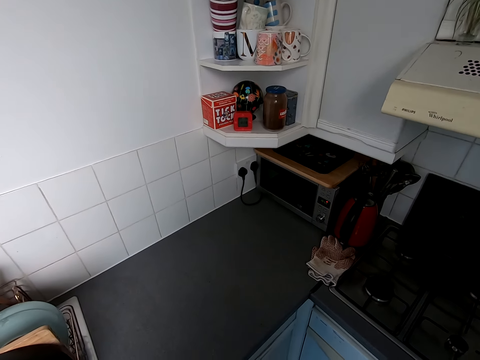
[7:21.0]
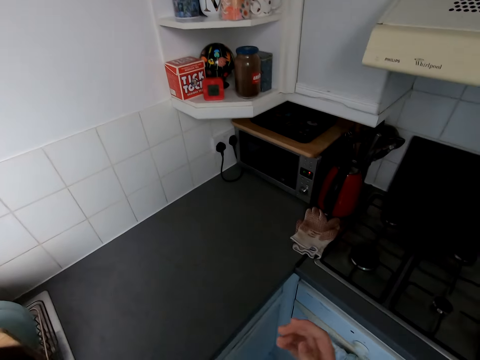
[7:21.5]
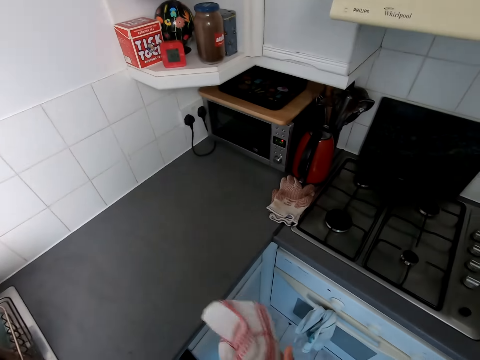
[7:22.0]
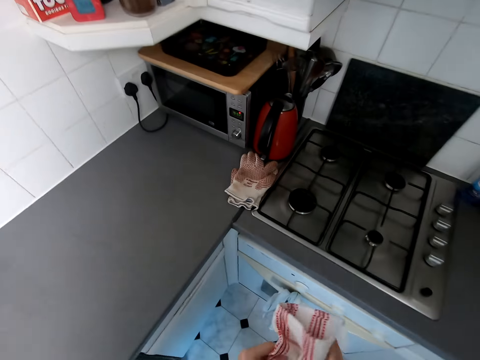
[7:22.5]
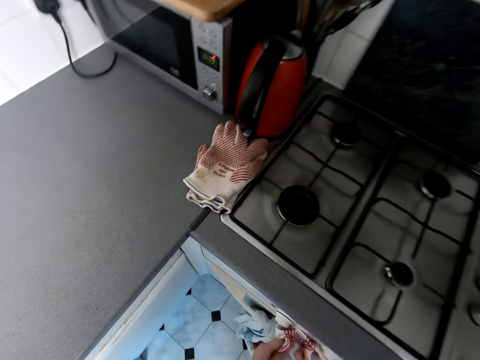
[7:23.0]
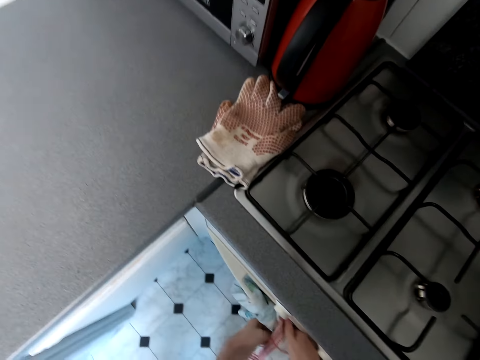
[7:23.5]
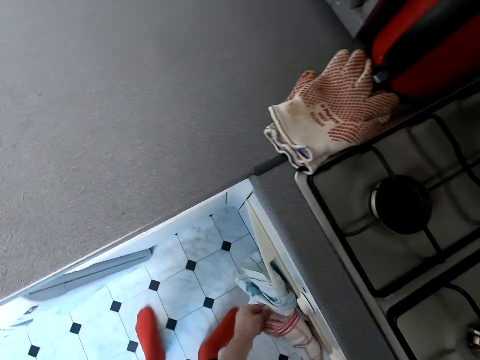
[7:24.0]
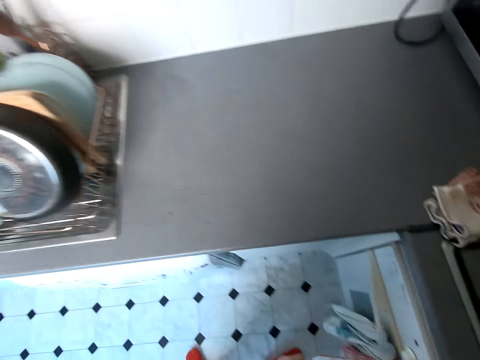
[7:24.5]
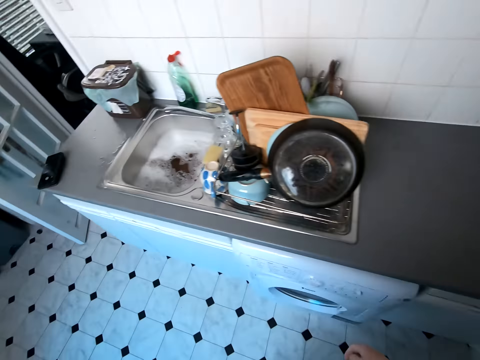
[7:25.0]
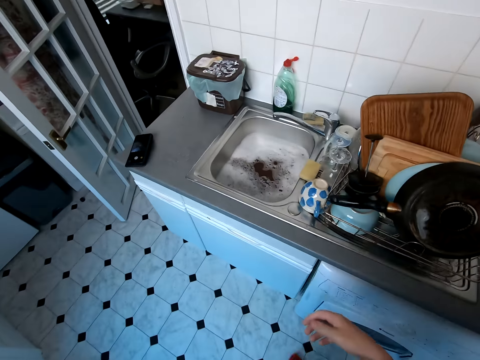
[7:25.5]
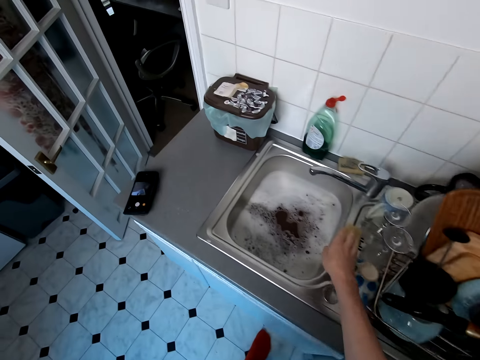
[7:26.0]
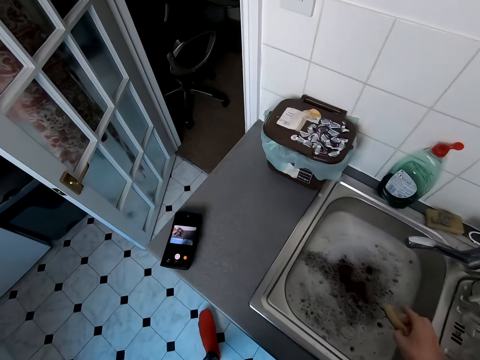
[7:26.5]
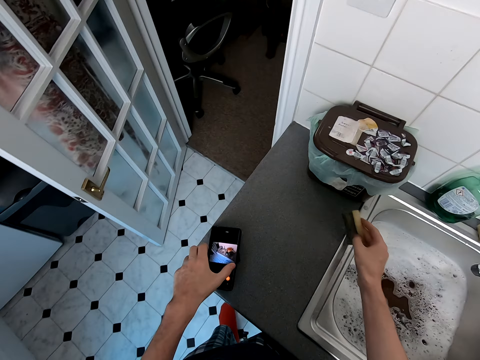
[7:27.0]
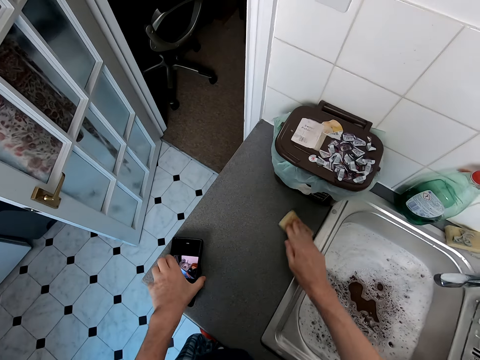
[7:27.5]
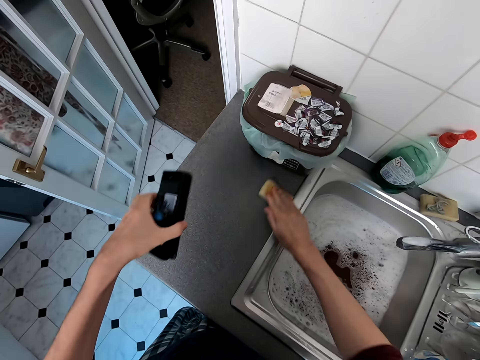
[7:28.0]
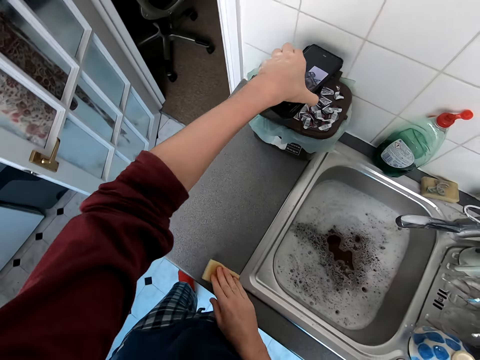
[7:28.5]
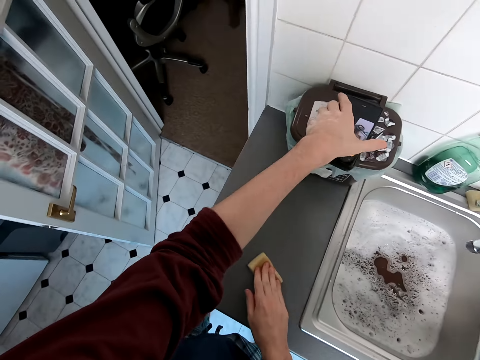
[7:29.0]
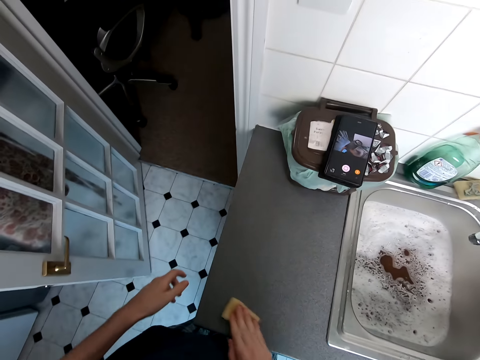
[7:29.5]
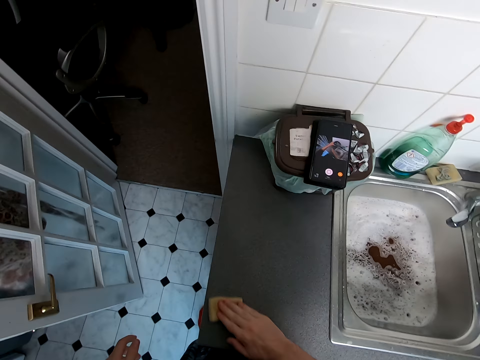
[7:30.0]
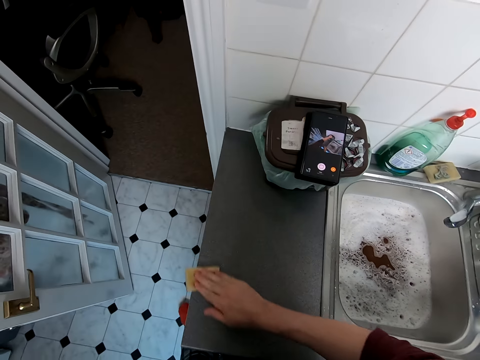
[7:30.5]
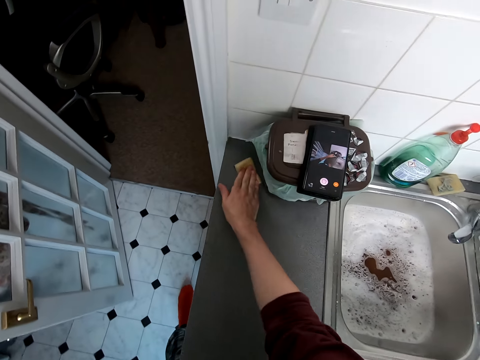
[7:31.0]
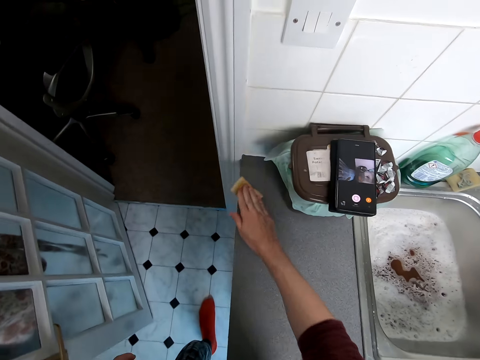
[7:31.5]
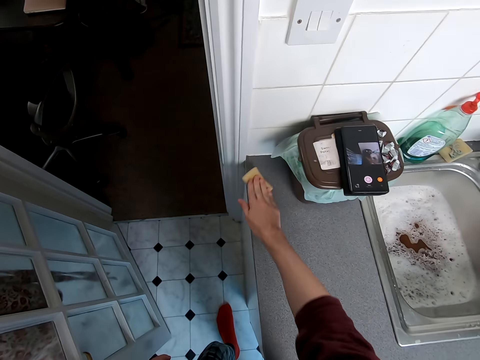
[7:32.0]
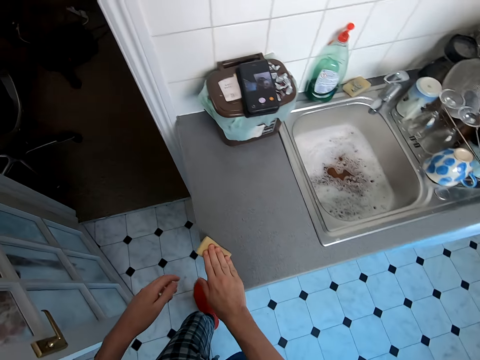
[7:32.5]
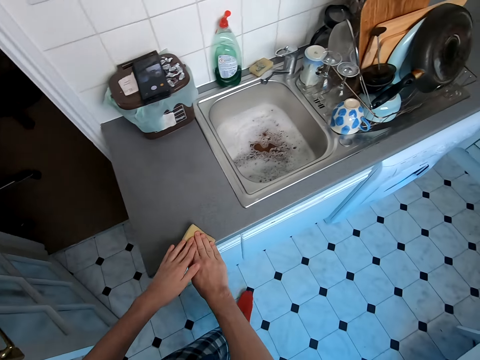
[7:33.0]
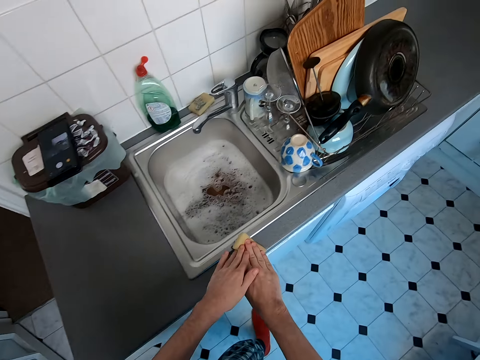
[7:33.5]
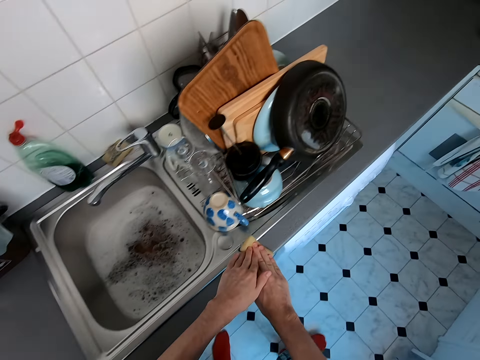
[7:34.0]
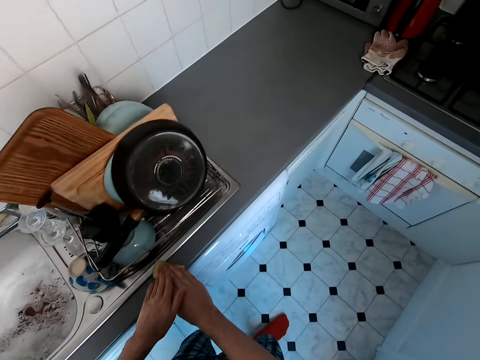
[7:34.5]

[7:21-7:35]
The camera wearer hangs the hand towel on the cooker. They walk around the kitchen. They pick up a sponge scrubber. They wipe the table. They pick up the phone. They place the phone on something. They wipe the table.

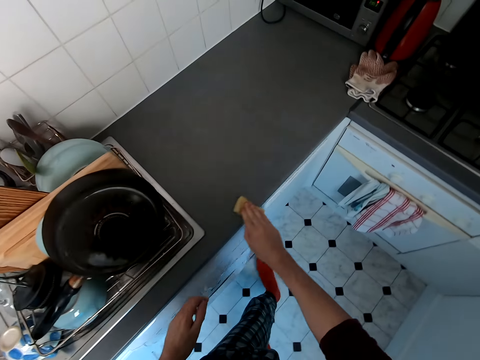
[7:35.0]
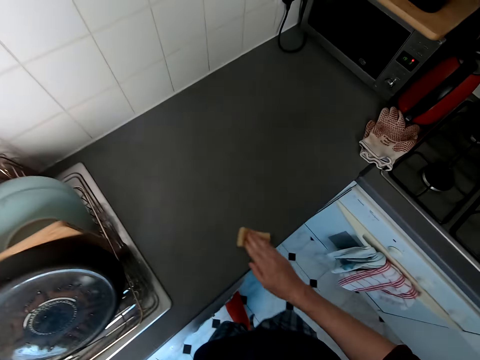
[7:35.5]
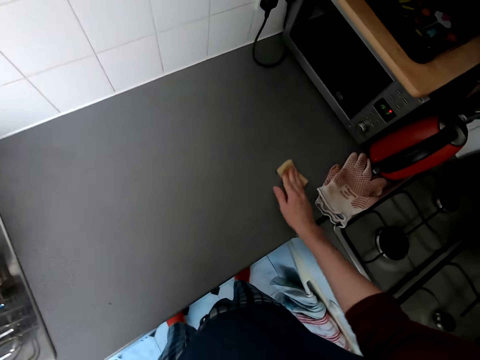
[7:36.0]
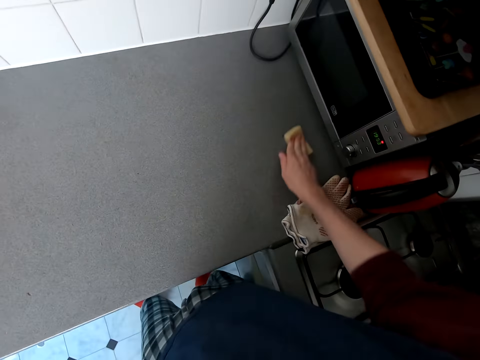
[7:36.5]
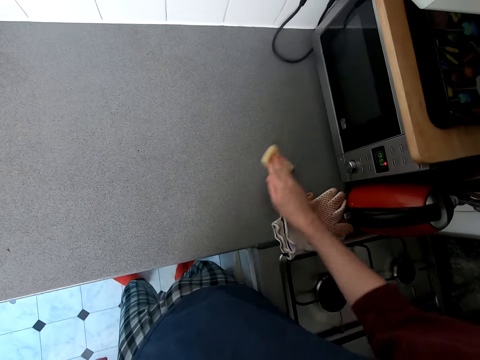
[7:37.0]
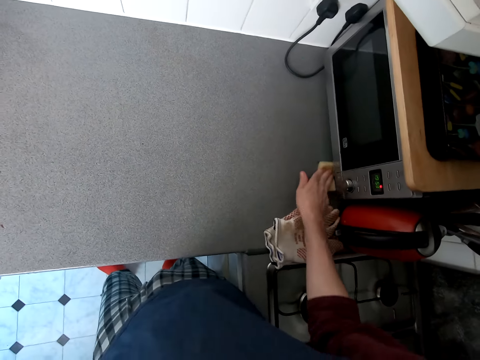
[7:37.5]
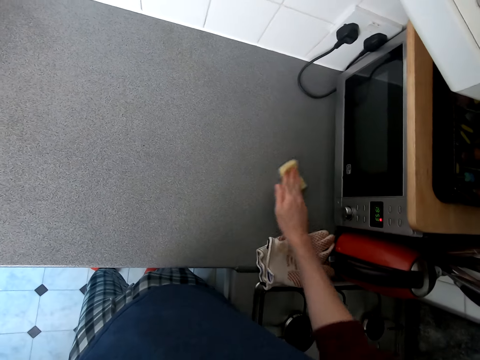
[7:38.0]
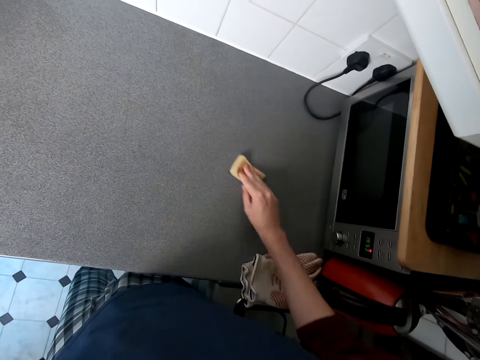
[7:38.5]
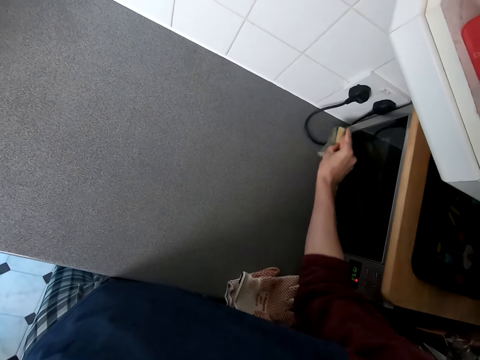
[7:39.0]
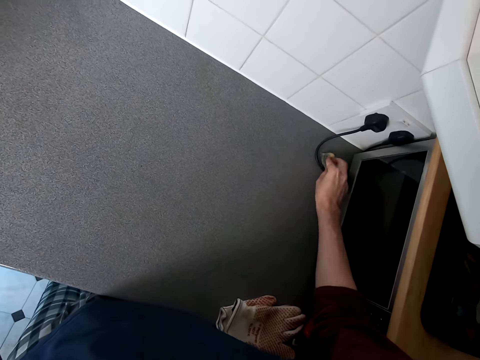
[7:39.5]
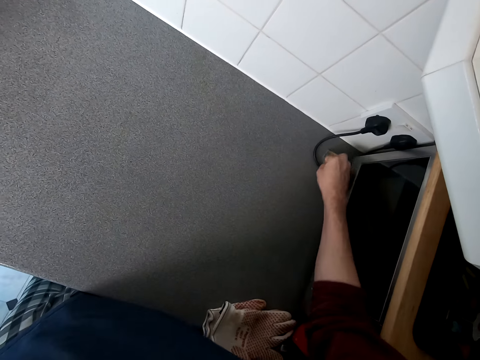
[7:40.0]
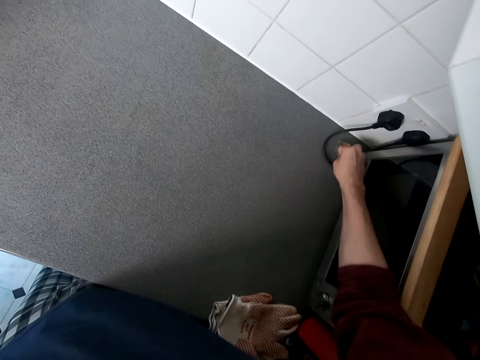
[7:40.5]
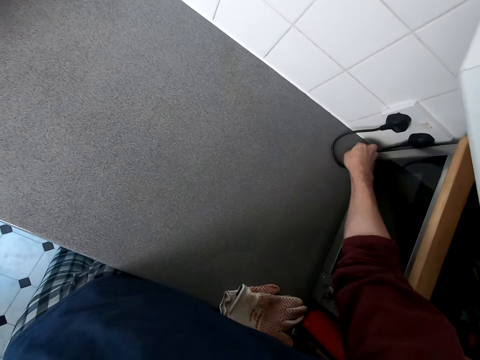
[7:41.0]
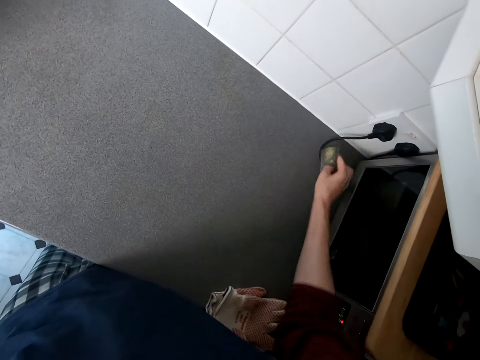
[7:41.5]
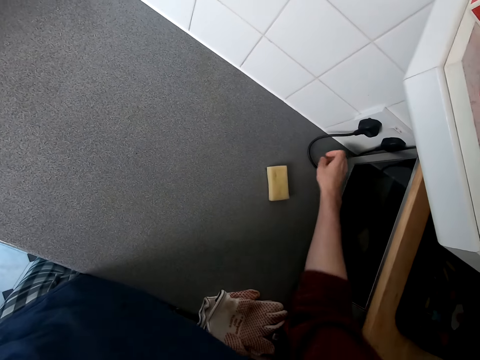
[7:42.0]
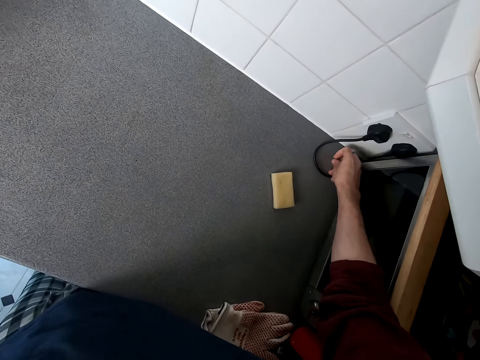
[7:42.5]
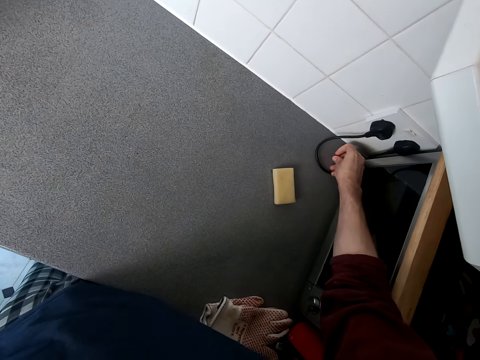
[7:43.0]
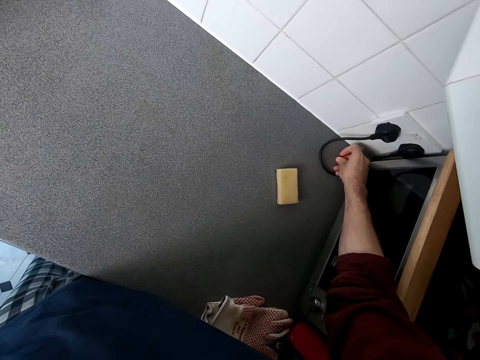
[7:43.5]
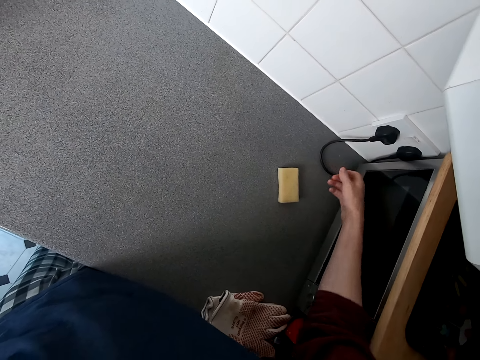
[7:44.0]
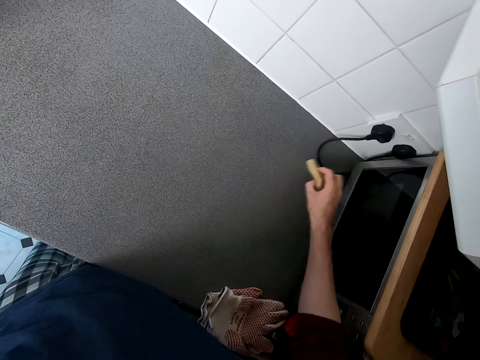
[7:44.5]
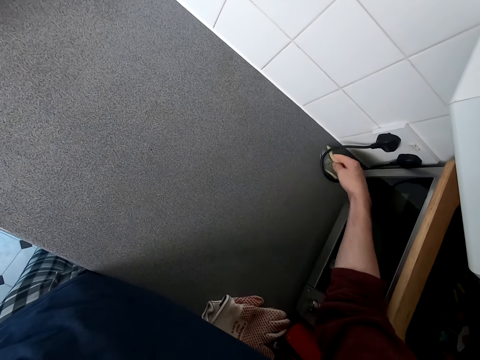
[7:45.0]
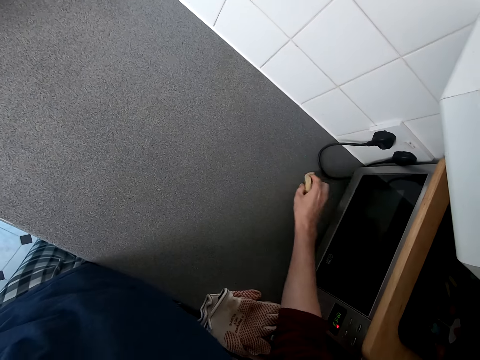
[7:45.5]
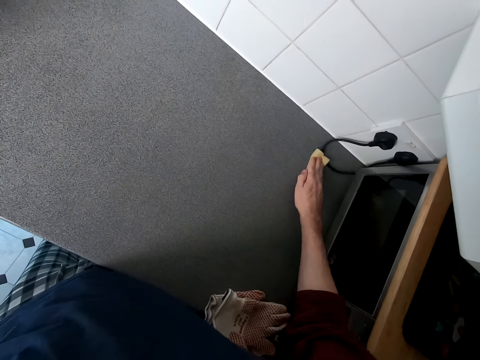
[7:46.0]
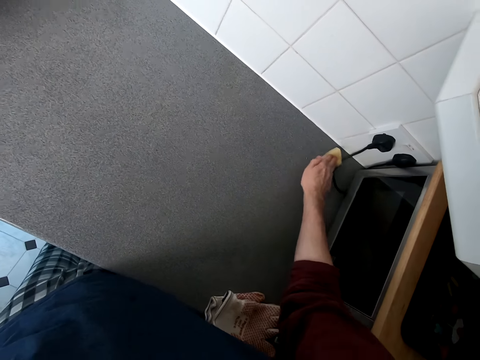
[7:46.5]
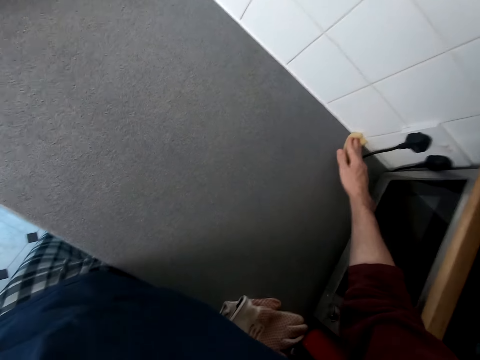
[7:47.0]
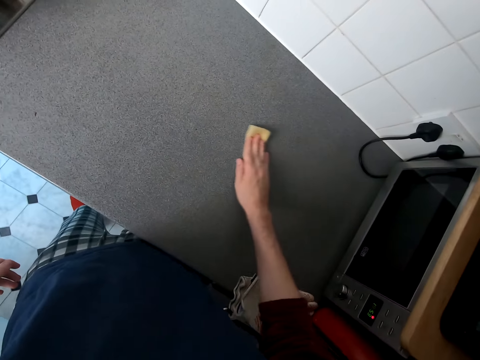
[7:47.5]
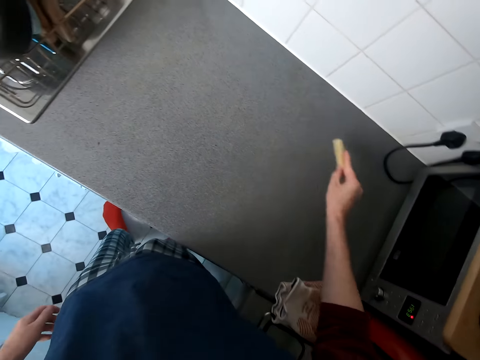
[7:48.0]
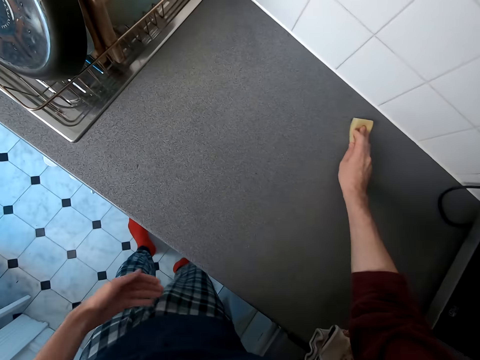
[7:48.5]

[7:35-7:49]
The camera wearer cleans the counter top. They remove something. They wipe the table.
